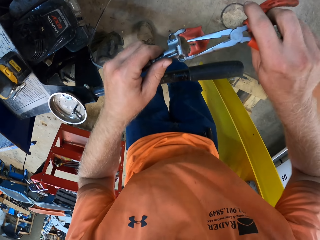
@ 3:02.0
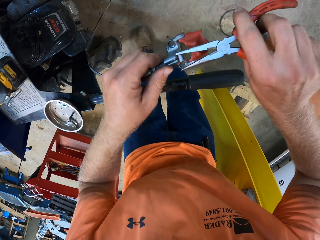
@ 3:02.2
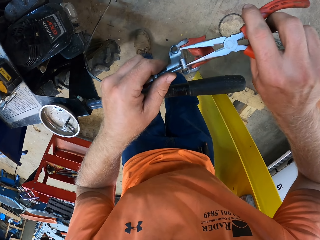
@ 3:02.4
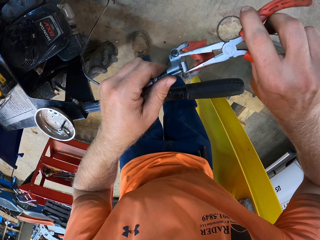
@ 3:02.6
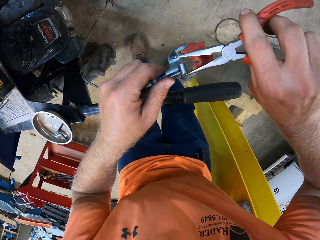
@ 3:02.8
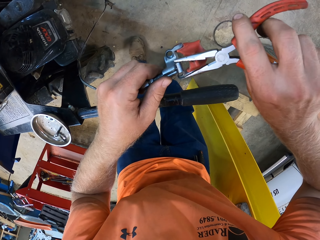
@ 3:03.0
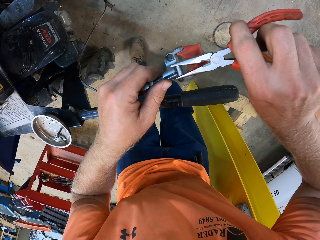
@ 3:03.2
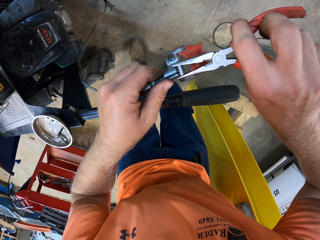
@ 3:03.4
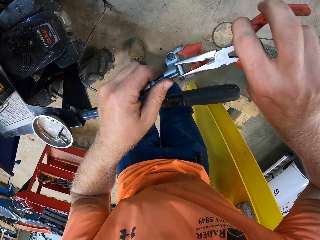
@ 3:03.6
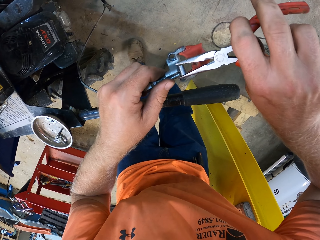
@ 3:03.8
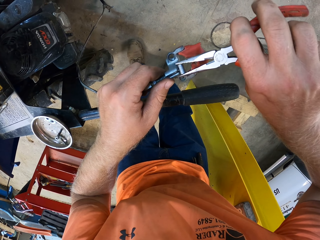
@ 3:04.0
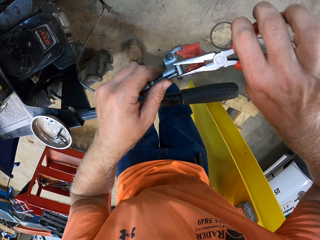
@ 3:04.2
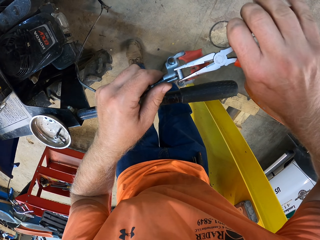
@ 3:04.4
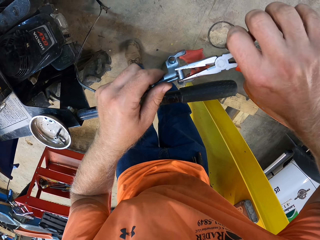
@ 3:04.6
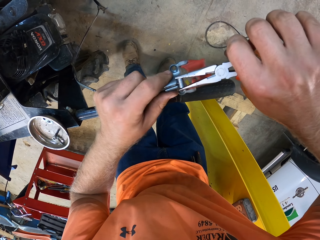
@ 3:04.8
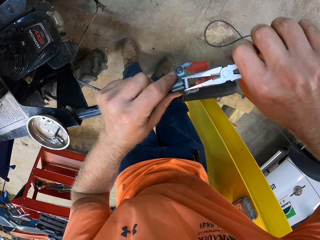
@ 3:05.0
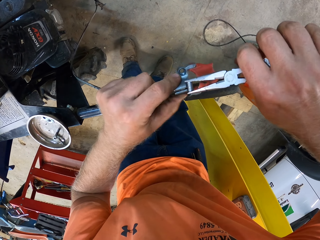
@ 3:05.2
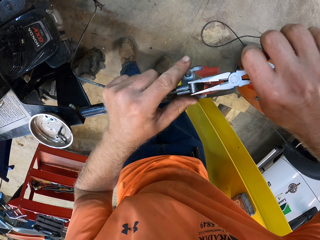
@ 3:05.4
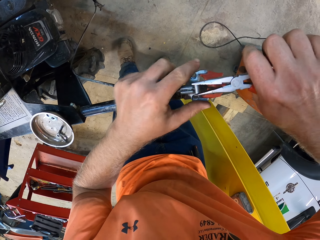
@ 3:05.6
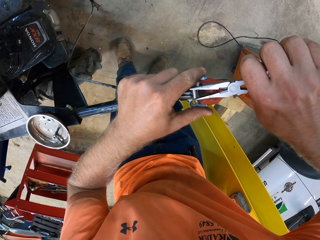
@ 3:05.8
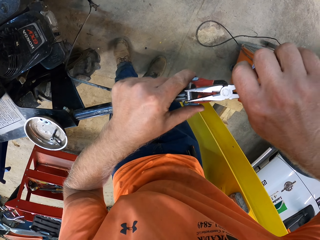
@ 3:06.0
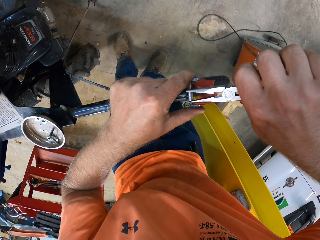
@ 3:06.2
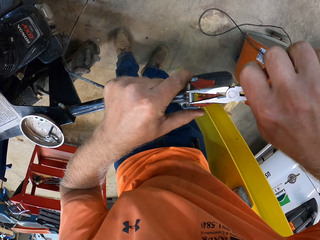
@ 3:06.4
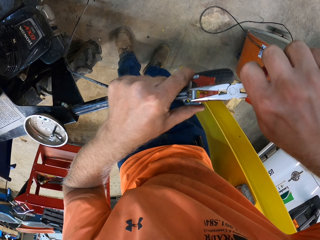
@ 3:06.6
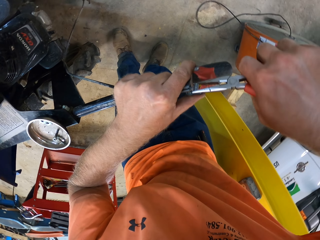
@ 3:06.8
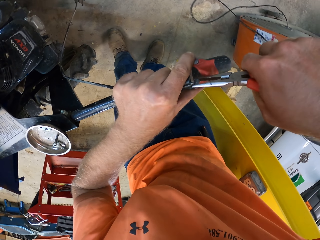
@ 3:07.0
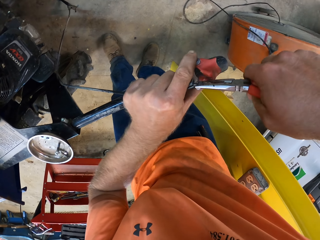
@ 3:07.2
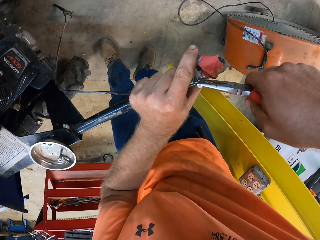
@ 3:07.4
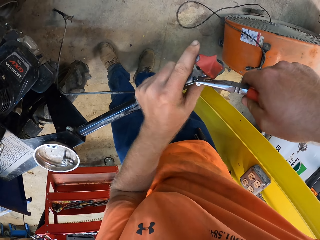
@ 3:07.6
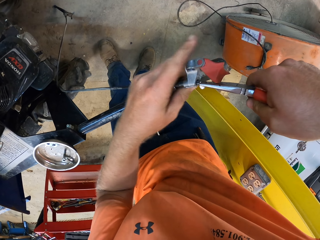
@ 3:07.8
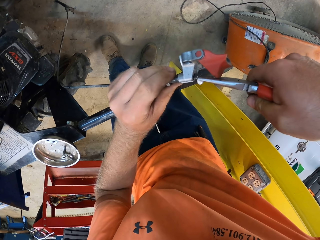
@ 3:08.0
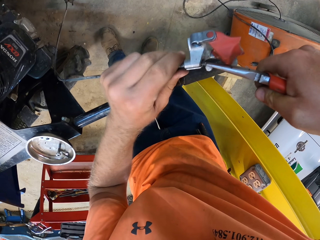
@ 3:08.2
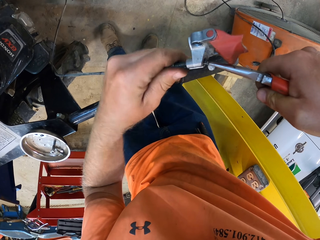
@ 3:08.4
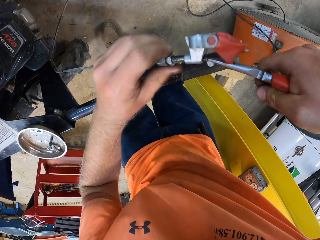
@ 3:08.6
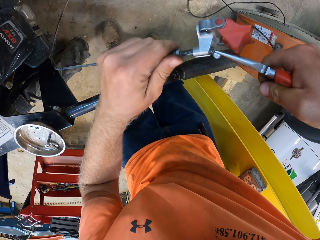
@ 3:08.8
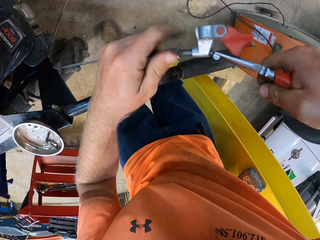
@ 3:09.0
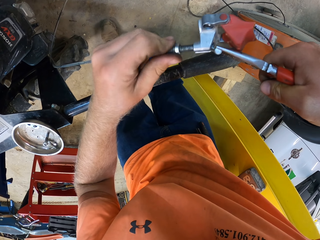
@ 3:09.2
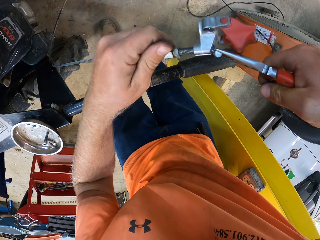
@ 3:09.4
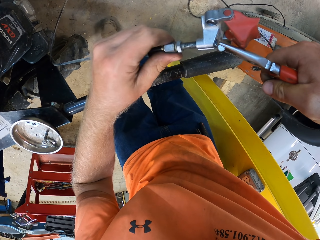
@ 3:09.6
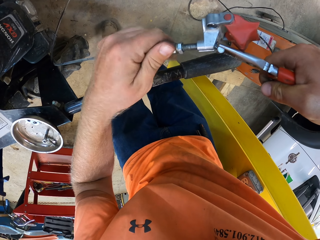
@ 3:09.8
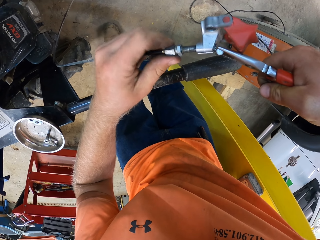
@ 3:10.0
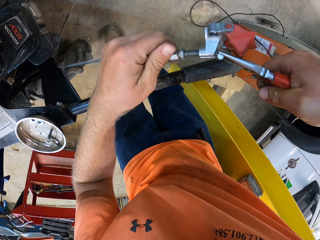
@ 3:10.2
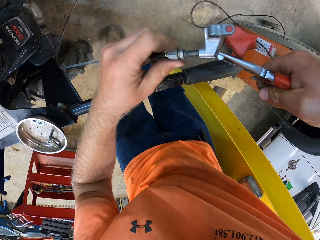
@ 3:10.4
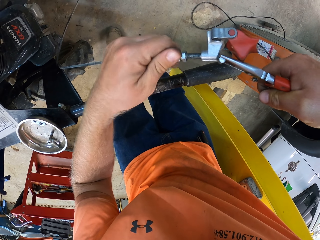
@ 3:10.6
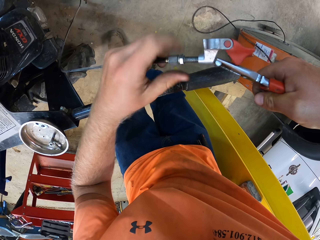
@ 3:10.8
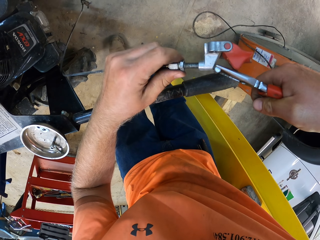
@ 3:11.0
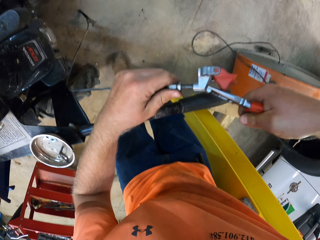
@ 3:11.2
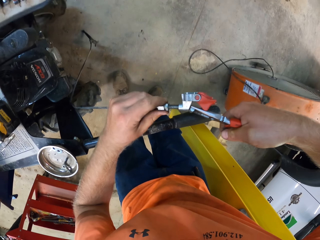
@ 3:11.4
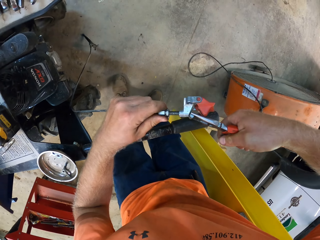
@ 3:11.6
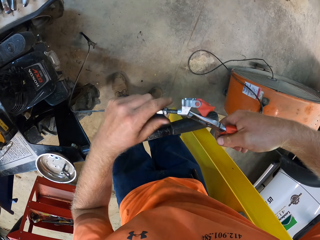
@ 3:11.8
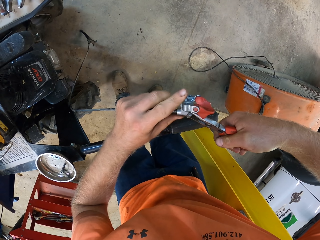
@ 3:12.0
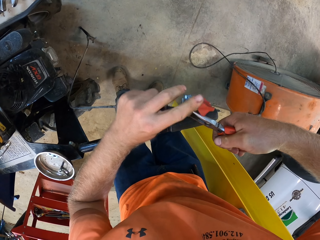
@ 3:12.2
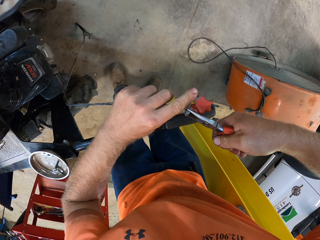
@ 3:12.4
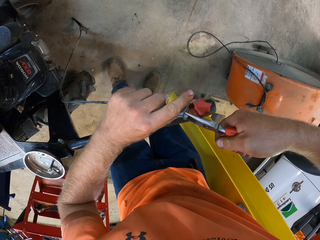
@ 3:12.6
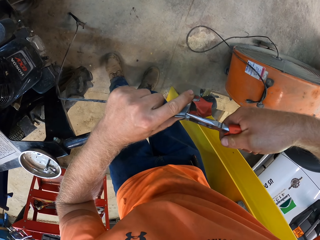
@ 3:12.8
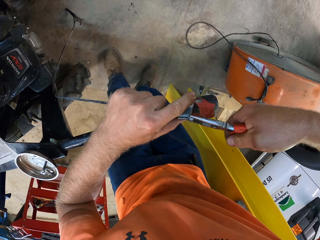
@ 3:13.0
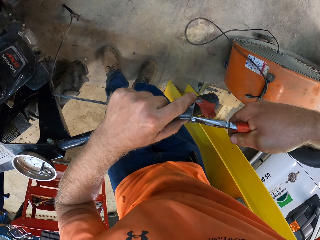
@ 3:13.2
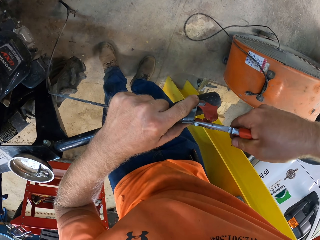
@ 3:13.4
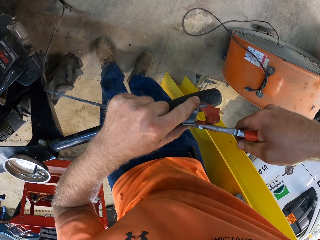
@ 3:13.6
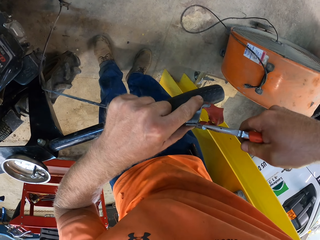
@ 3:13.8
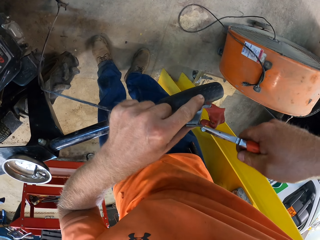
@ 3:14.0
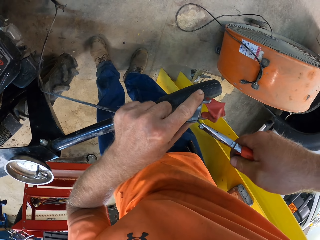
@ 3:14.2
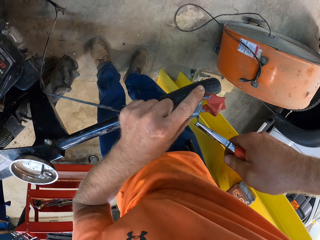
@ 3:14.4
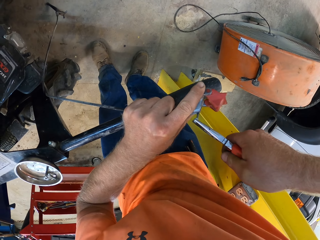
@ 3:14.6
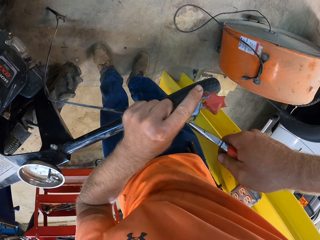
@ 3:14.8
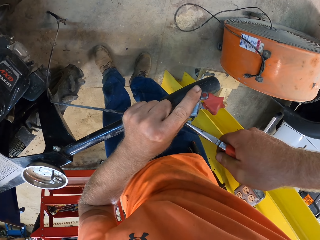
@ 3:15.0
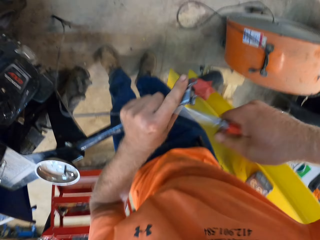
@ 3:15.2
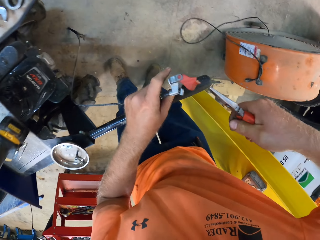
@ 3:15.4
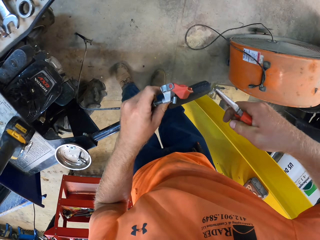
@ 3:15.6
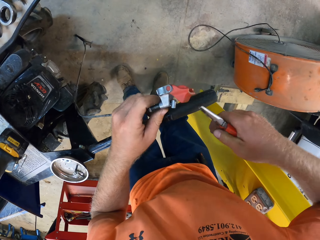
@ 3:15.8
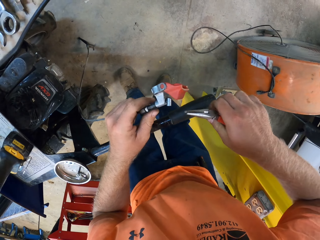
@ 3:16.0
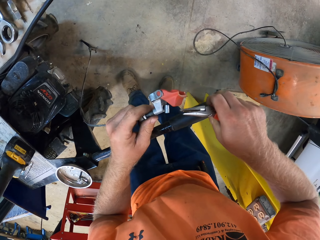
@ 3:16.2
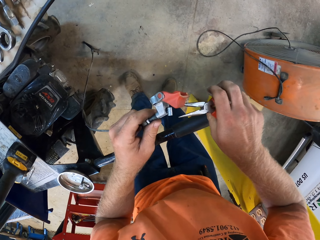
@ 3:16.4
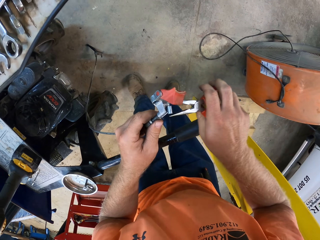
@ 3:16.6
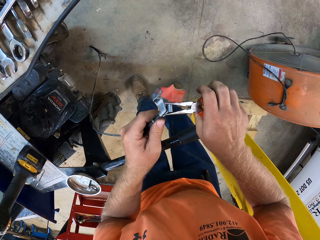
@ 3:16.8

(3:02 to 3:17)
The camera wearer repairs the disc brake with the pliers. He adjusts the fuse of the lawn mower machine with the plier in his right hand. He loosens the spring of the lawn mower machine with his left hand. He loosens a nut. He adjusts the spring of the lawn mower machine with the plier in his right hand. He repairs the disc brake with the pliers.

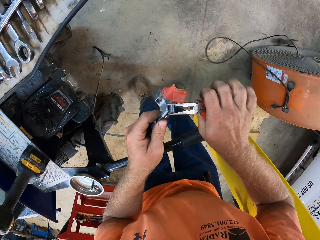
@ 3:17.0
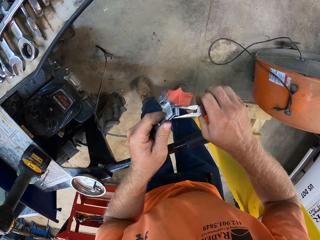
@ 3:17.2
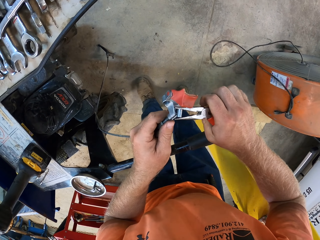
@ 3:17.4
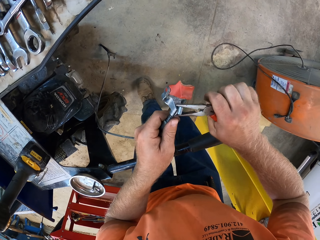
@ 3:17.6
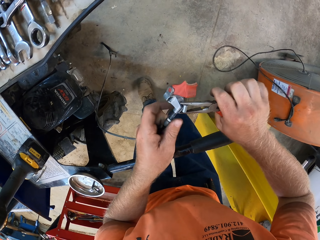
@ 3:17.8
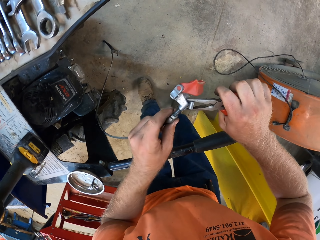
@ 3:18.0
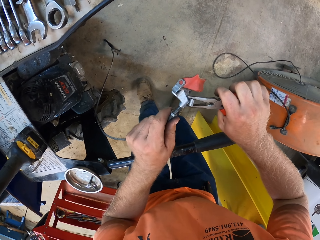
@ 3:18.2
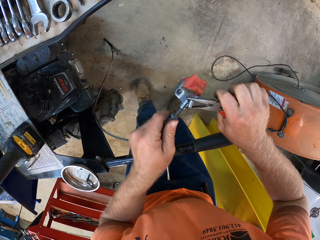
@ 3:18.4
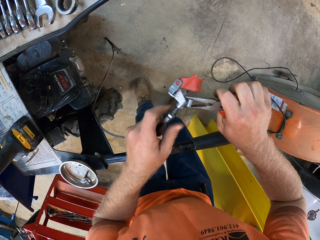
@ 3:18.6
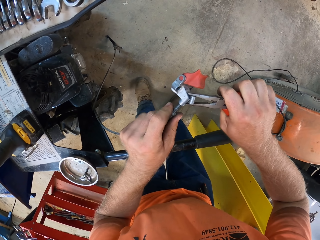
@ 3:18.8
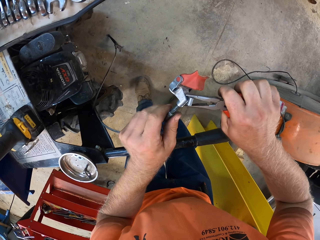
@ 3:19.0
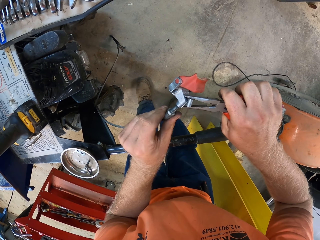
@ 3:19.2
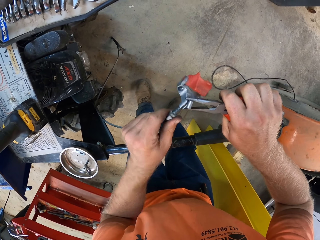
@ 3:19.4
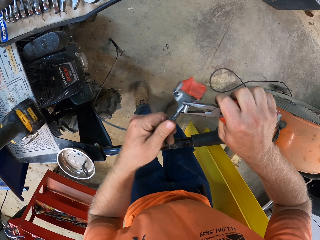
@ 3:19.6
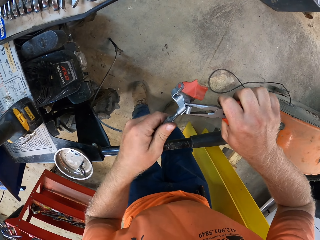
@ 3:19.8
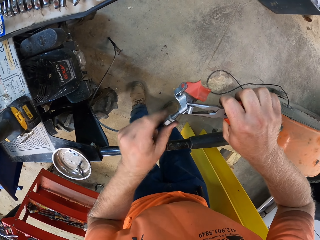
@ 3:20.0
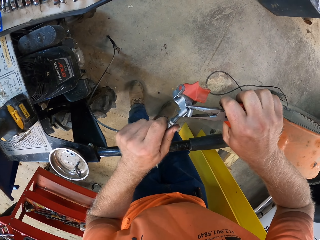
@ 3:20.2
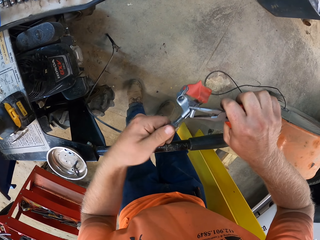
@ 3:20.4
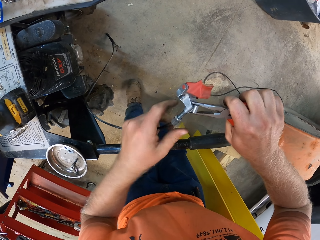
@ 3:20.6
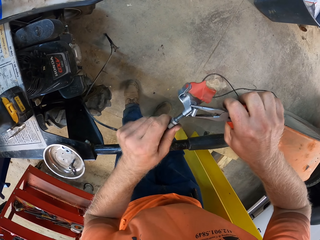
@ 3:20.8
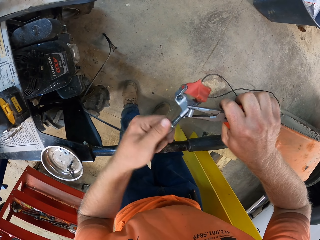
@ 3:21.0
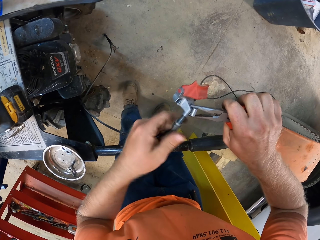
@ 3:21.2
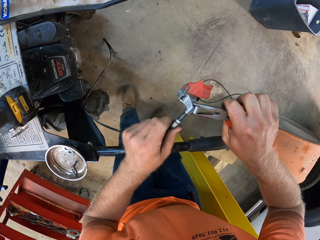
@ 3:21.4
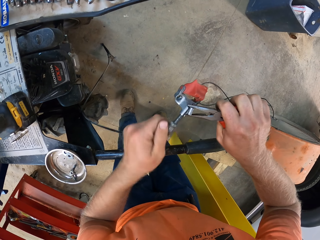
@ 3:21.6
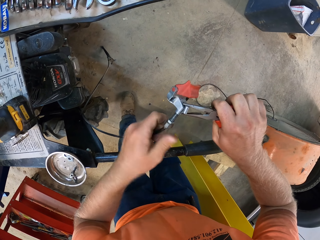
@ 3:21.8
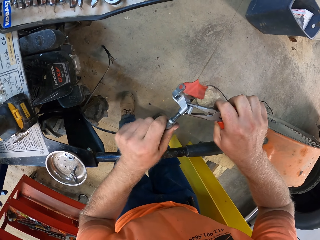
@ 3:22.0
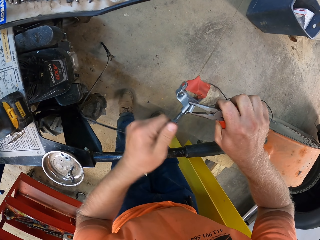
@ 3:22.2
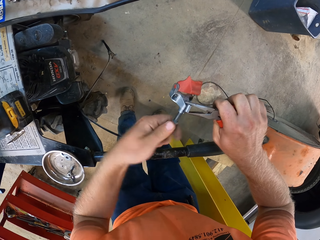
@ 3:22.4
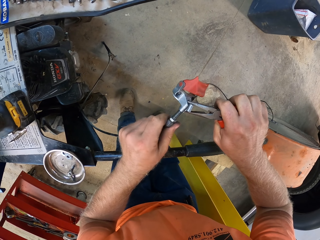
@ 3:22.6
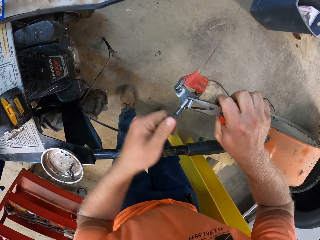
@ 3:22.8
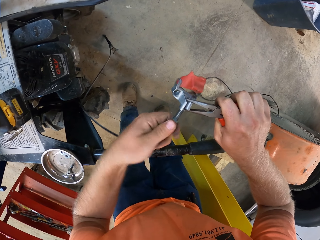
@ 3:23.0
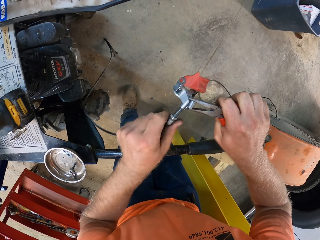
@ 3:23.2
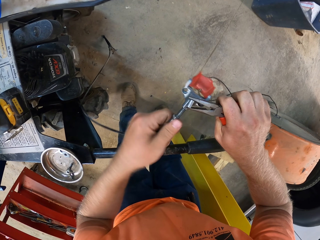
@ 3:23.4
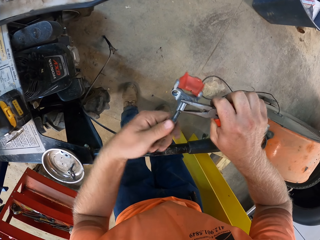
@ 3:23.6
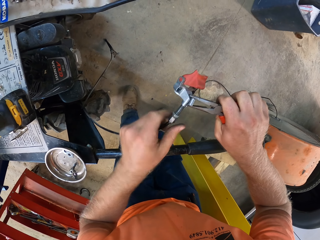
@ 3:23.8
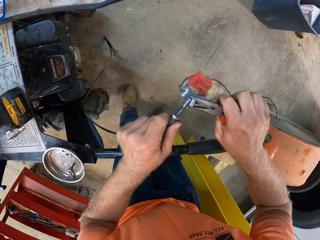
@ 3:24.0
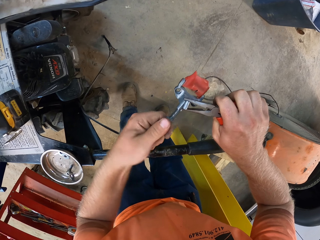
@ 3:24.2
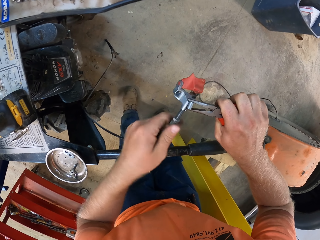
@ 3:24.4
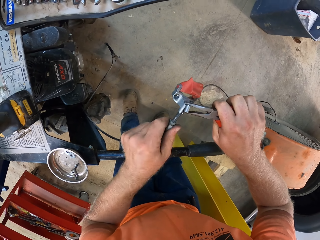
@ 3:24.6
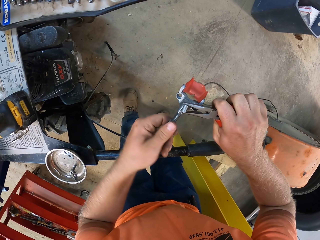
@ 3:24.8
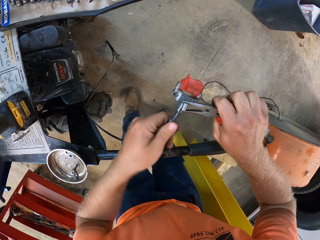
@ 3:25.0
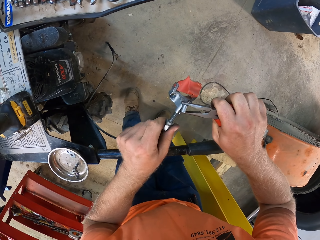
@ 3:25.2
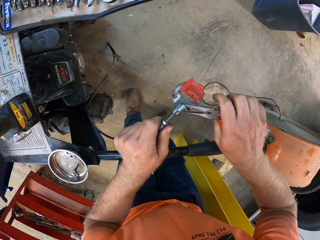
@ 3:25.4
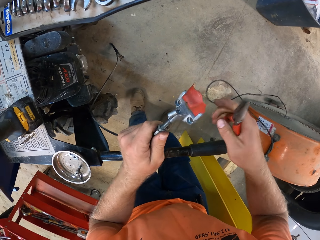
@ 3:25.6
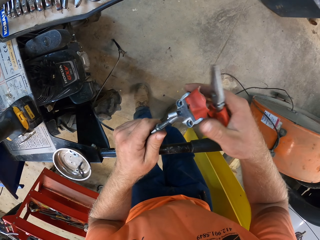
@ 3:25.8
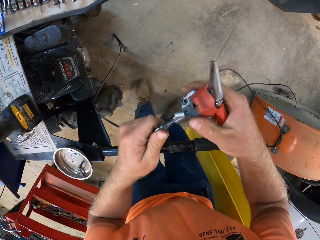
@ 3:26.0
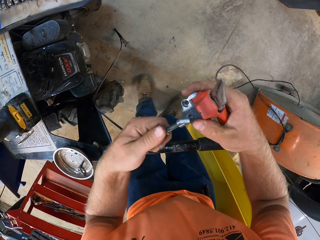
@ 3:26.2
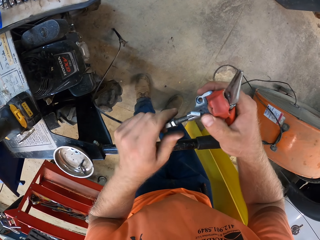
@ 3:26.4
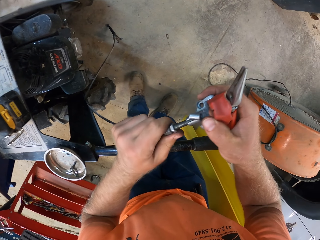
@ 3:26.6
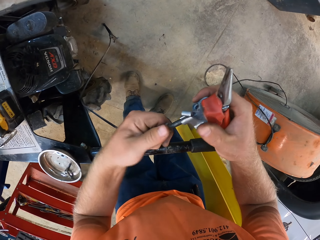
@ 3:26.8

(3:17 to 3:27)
The camera wearer loosens a nut. He loosens the fuse of the lawn mower machine with his left hand.
